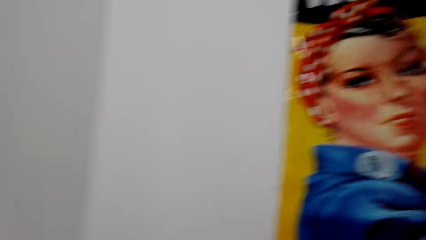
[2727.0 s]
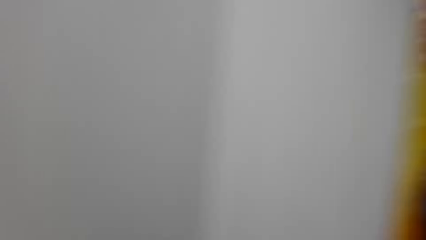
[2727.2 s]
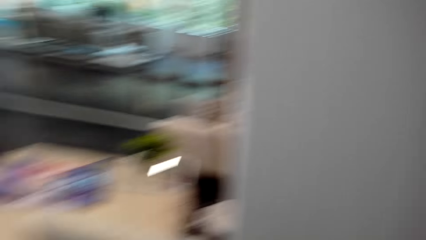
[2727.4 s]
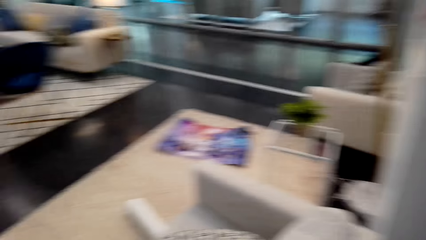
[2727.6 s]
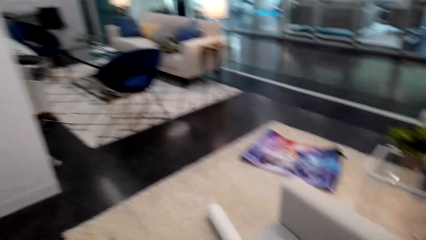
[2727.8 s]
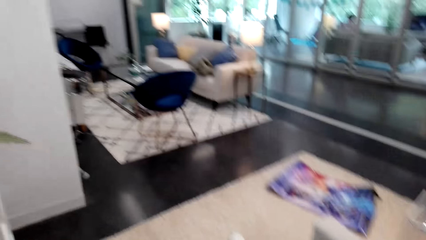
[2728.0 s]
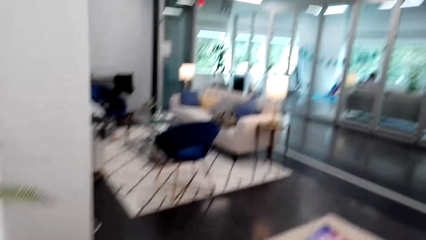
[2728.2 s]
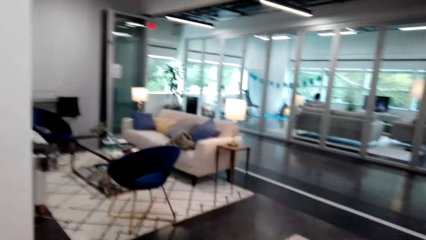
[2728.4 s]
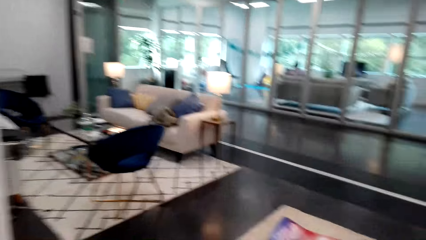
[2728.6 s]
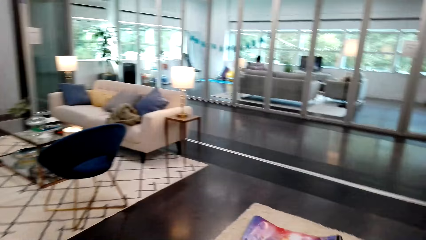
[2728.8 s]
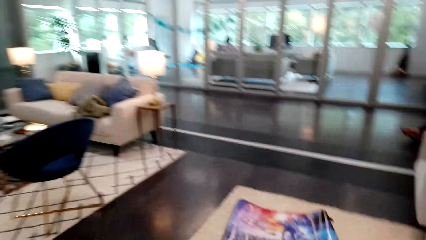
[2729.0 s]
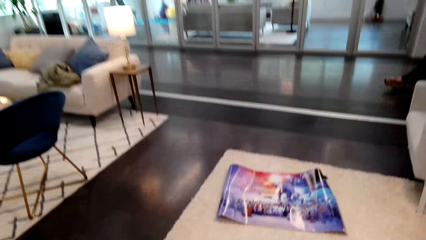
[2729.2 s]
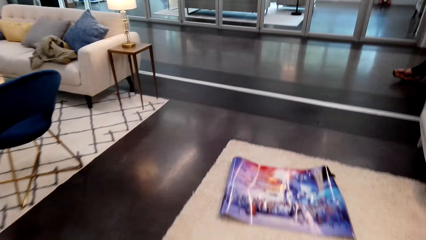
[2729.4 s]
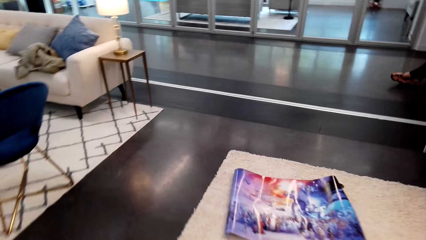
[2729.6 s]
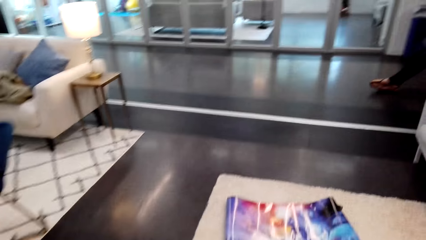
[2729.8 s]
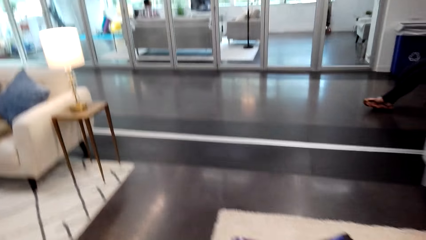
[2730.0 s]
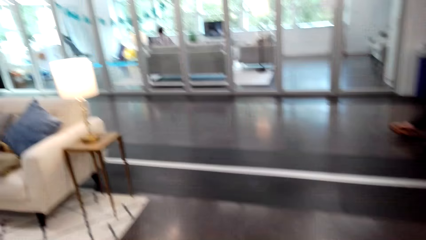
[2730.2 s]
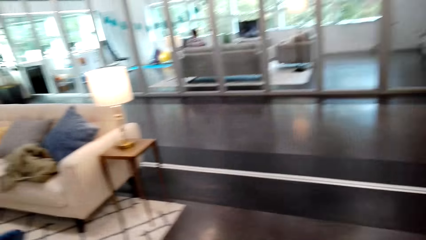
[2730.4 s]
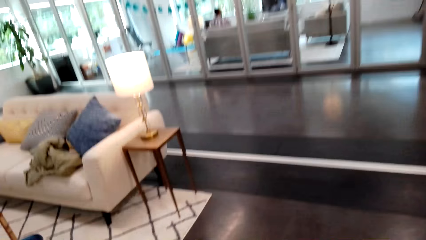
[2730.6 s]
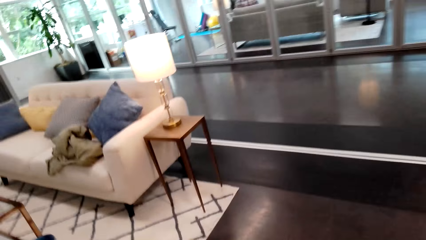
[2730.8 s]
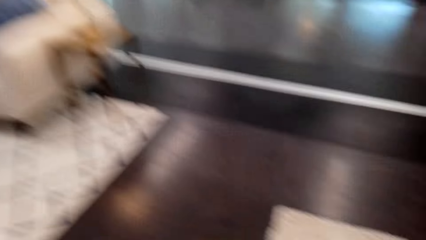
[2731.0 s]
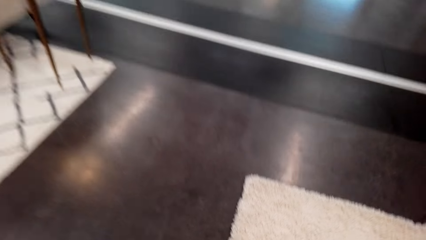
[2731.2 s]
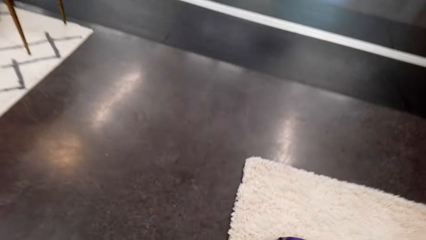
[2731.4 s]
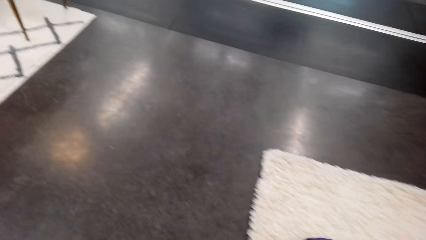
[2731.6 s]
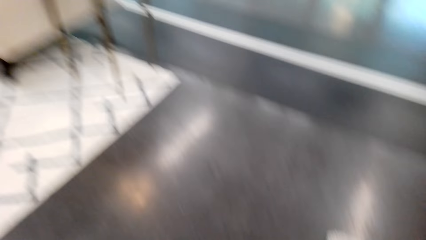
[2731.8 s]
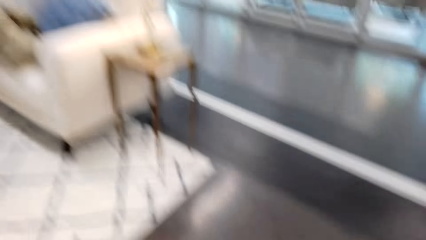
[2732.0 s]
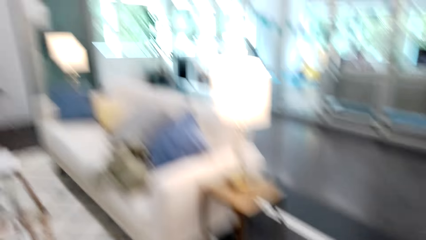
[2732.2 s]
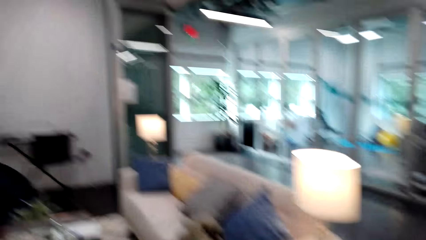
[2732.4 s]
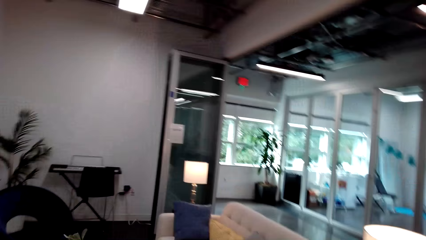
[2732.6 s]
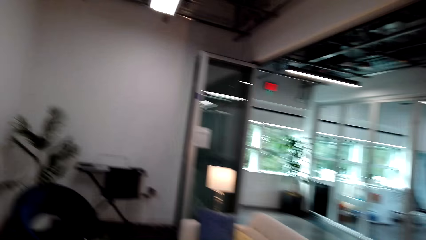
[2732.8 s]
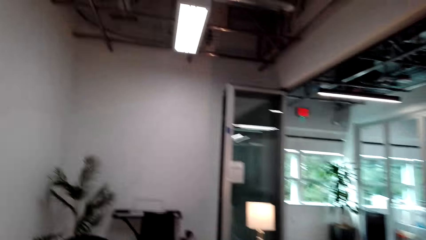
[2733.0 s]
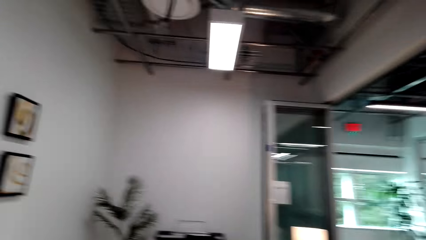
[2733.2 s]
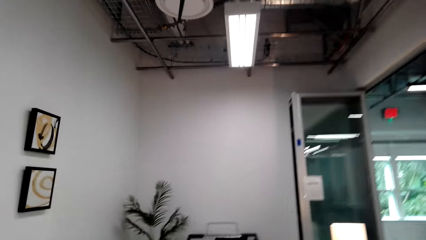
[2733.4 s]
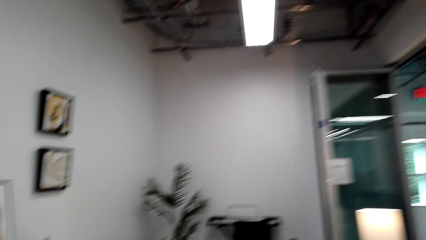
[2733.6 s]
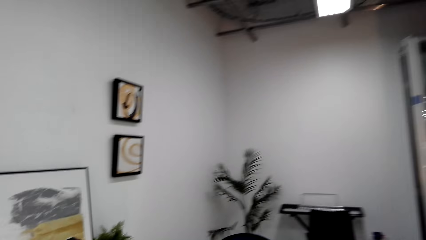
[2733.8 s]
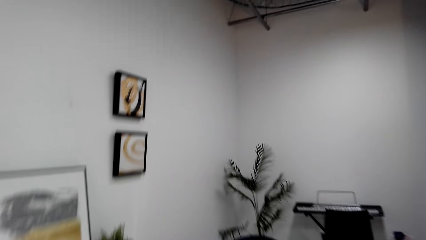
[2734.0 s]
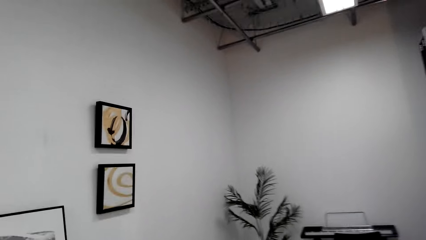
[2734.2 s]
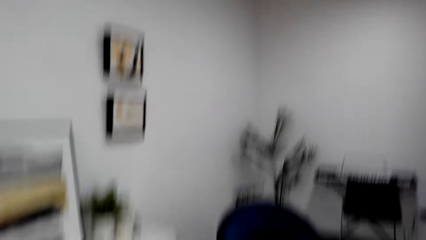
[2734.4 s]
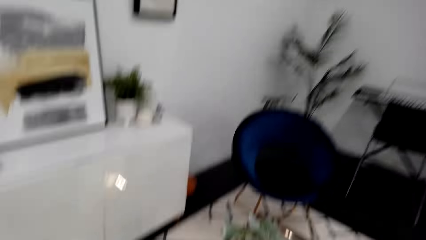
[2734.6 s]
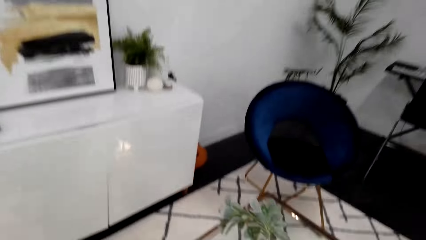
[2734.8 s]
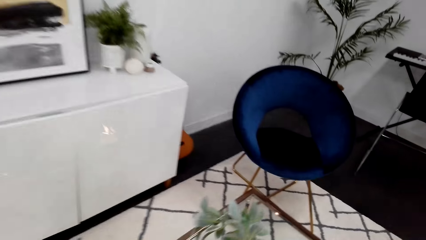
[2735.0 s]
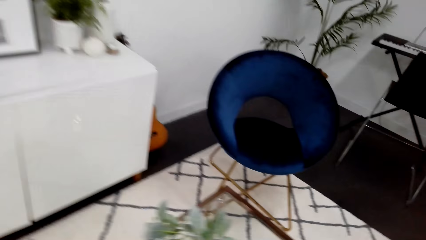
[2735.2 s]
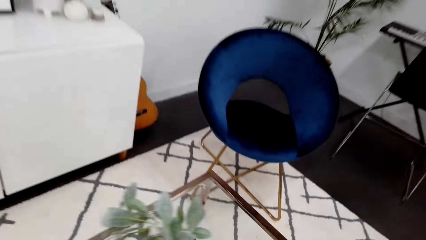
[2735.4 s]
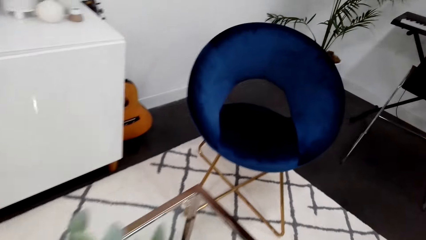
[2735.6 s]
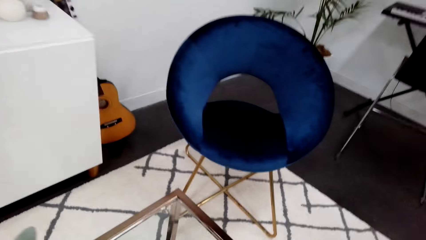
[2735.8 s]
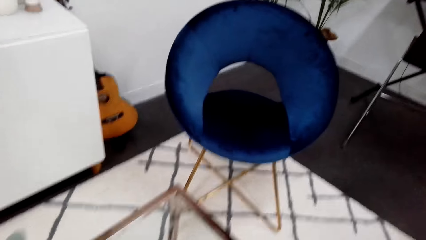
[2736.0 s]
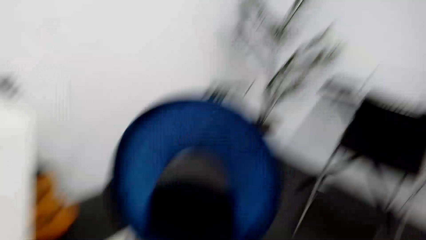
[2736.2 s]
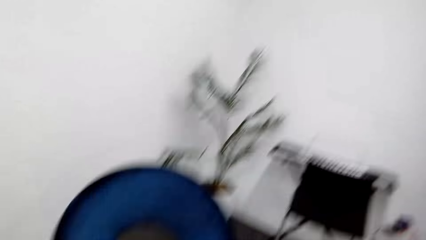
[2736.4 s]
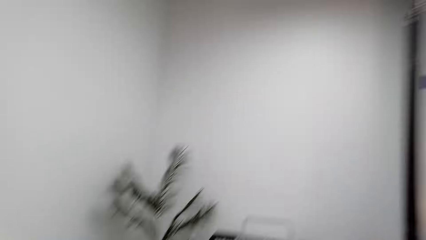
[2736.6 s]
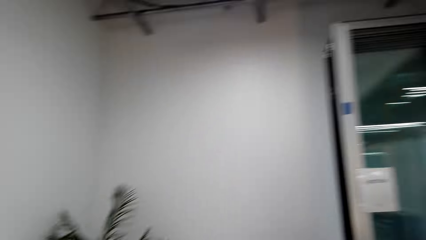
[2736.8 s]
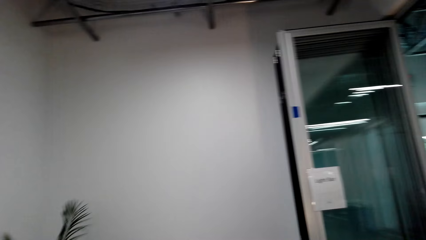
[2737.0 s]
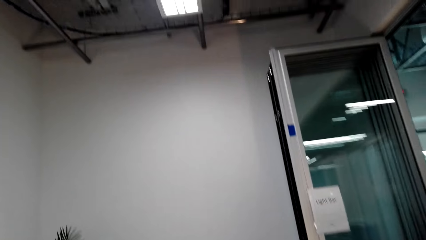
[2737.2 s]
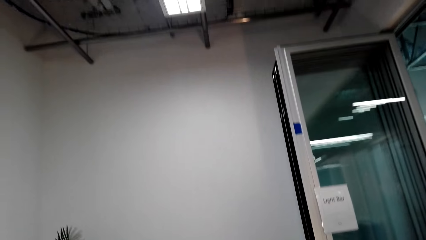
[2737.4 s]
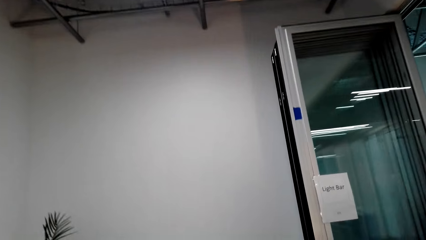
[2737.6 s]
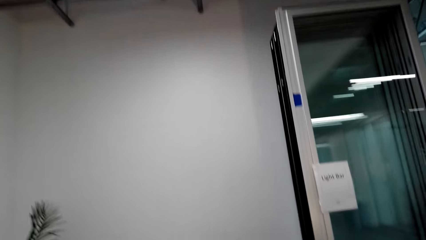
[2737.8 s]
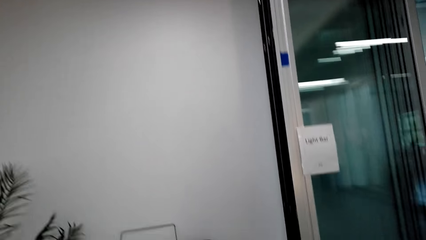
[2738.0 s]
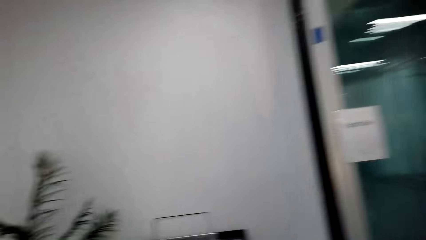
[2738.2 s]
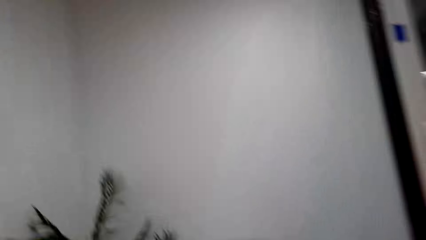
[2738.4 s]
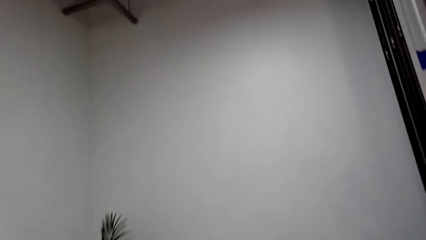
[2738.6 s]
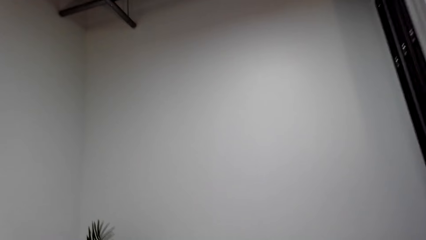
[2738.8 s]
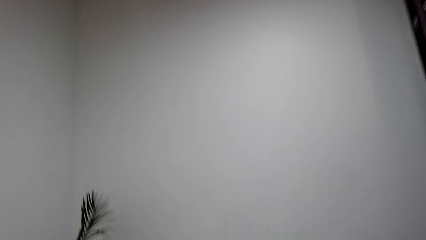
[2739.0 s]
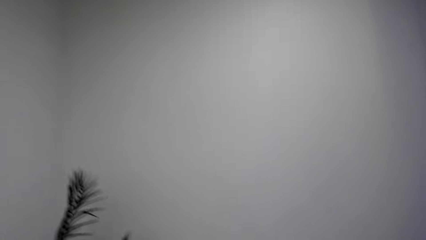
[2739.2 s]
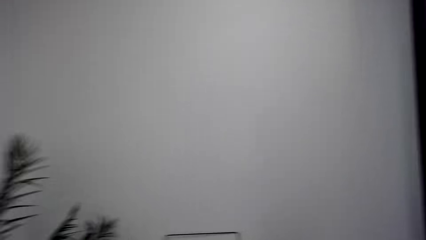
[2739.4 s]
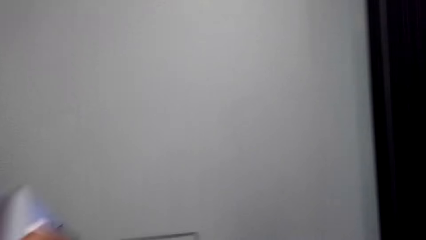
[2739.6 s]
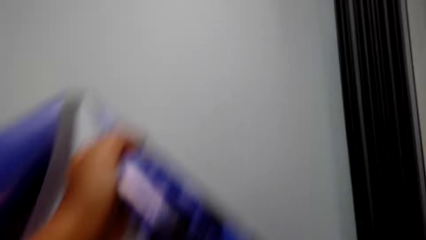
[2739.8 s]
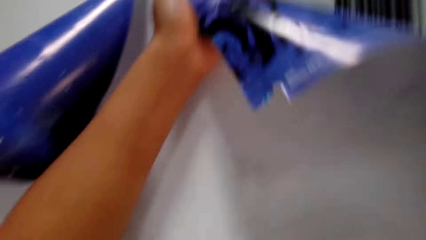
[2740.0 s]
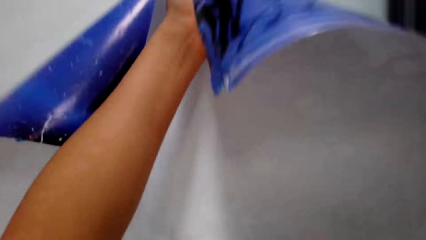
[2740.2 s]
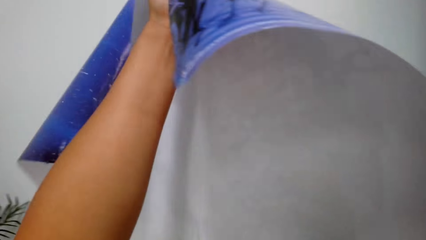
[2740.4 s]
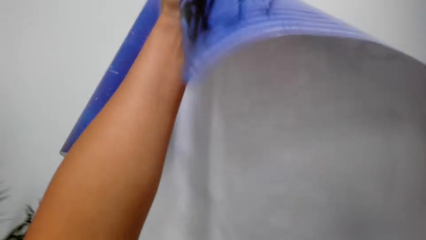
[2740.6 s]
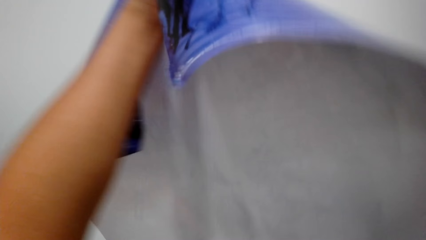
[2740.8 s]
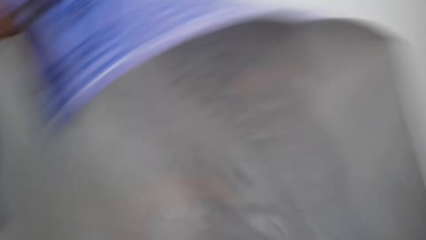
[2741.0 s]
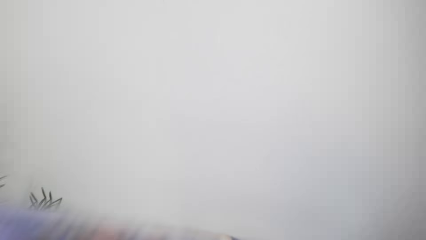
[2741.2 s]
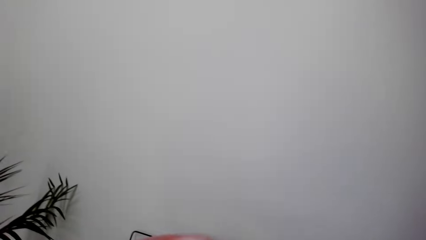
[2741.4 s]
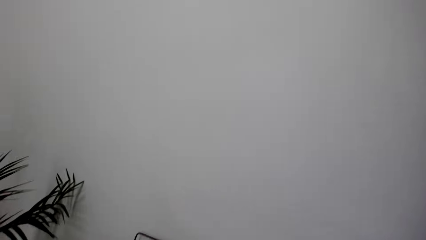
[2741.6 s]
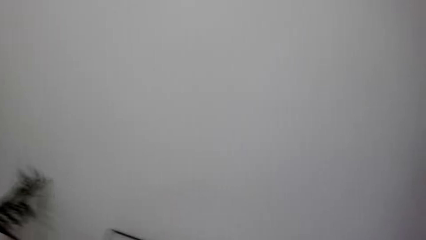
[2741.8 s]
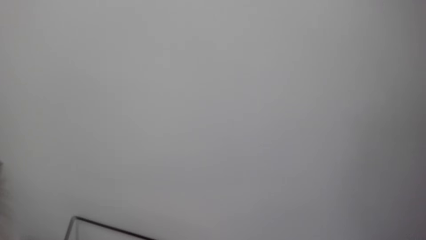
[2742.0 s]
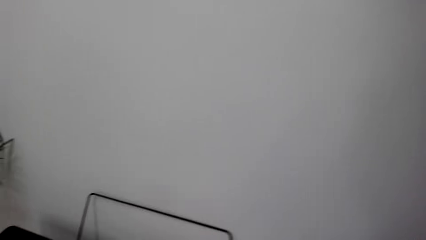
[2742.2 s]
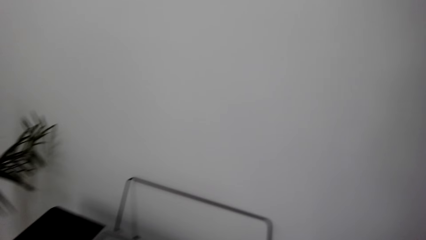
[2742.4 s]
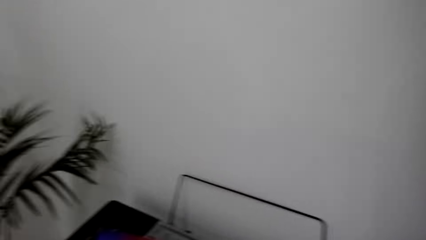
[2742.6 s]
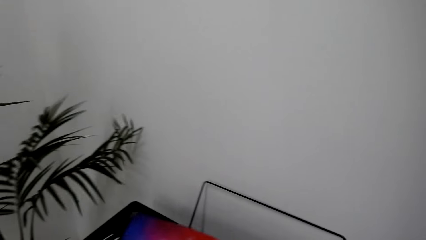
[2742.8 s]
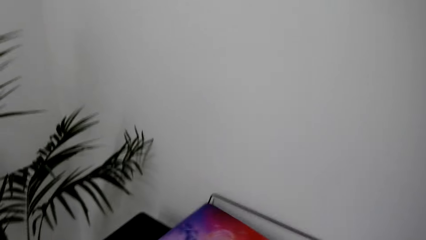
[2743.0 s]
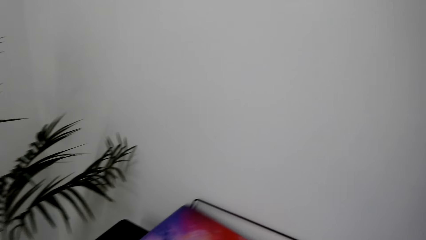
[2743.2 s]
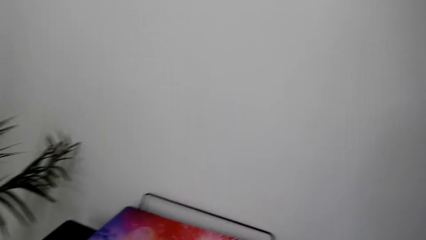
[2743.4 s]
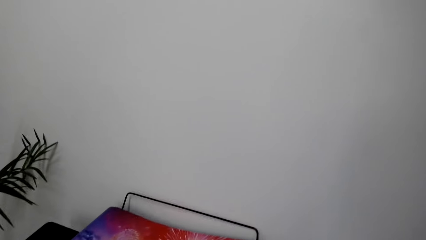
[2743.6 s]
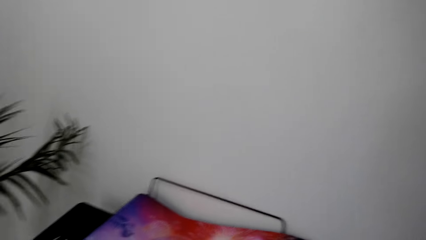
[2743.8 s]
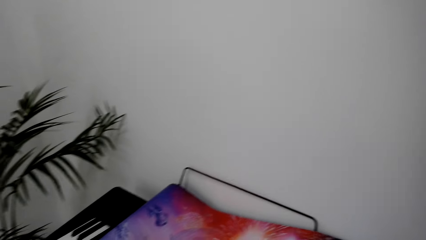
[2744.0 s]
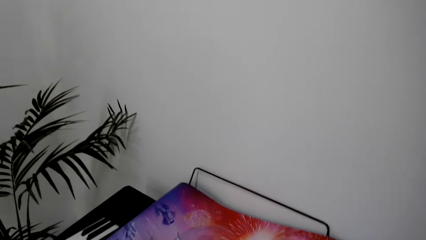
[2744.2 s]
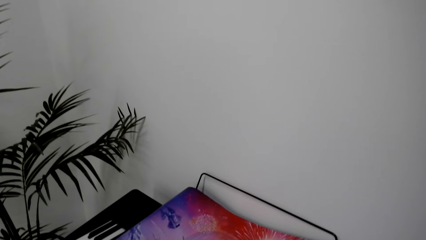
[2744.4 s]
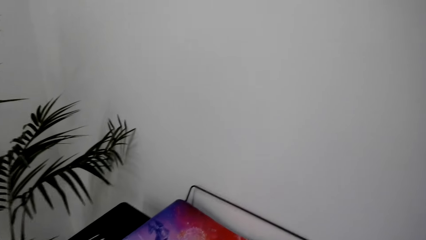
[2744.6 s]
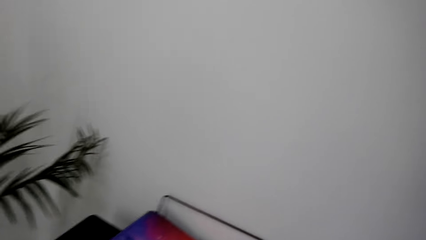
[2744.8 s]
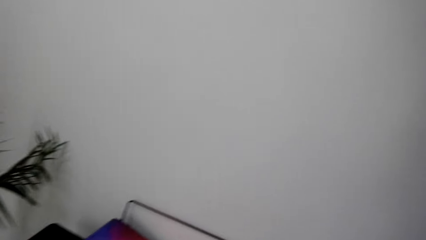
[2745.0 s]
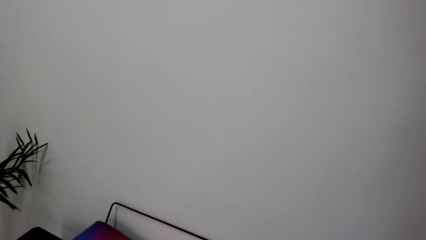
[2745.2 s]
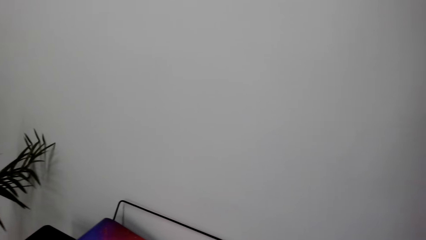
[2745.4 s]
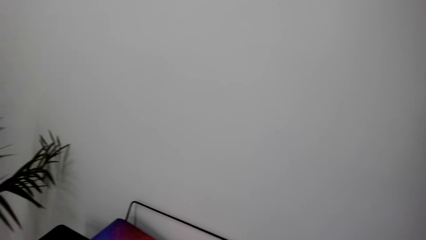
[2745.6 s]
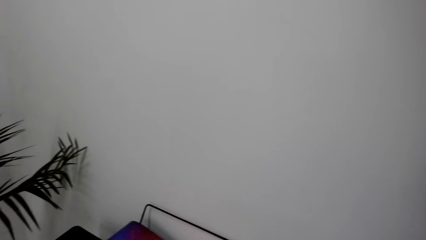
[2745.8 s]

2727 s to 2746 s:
The camera wearer walks in a room. They turn around. They pick up the poster or wallpaper on the table. They walk in the room. They walk towards the wall. They straighten the wallpaper. They put down the poster. They align the wallpaper on the piano.
